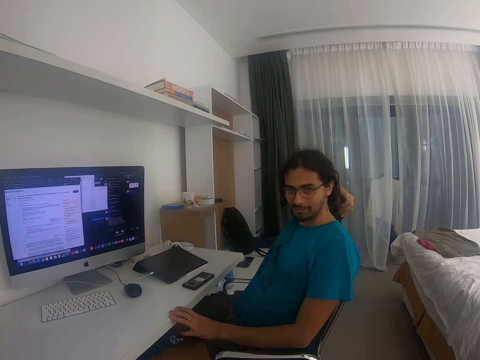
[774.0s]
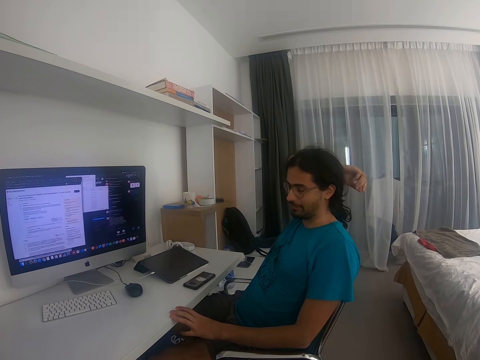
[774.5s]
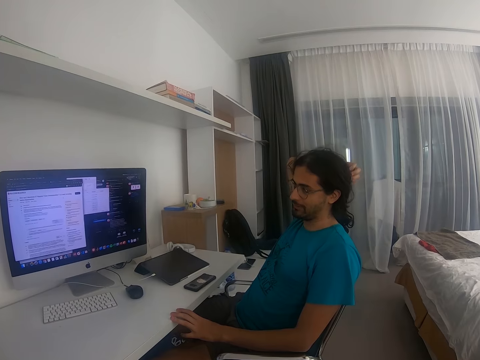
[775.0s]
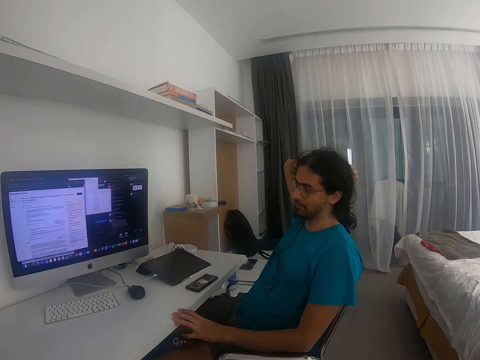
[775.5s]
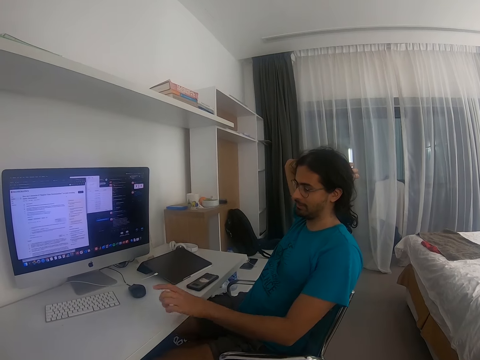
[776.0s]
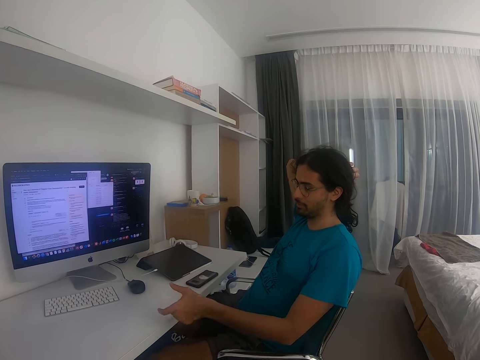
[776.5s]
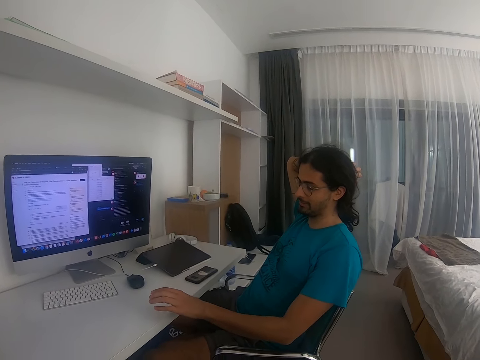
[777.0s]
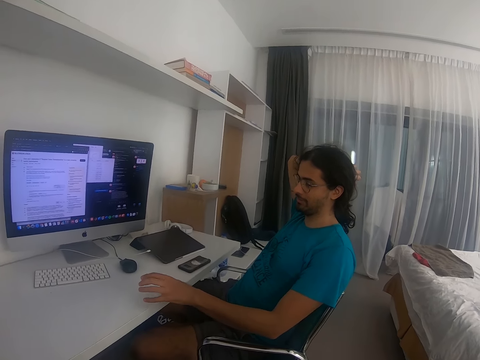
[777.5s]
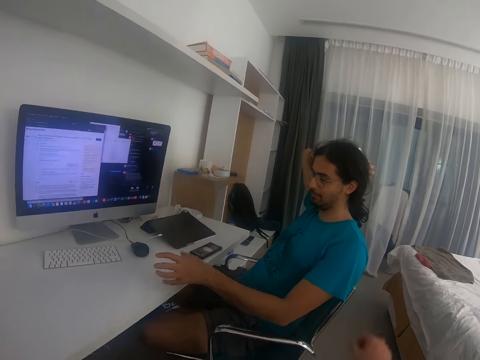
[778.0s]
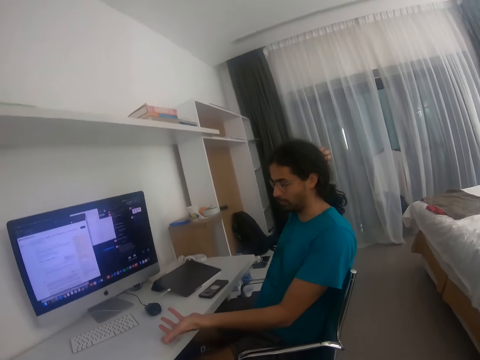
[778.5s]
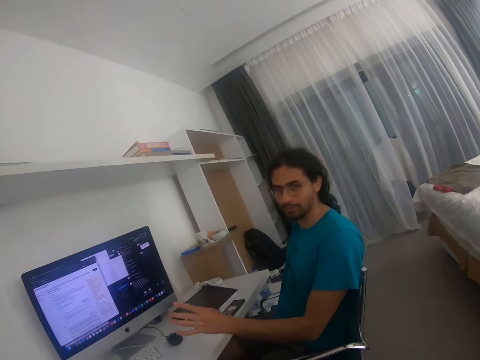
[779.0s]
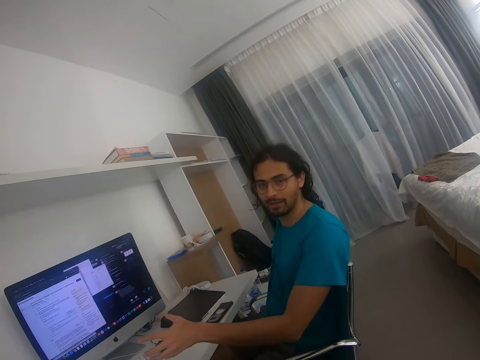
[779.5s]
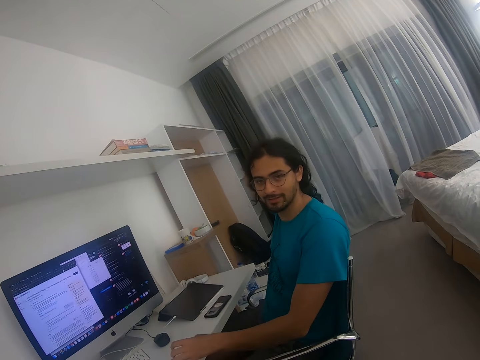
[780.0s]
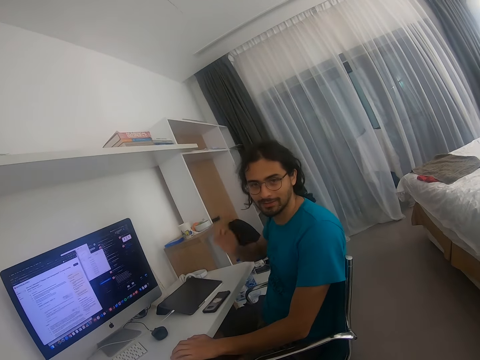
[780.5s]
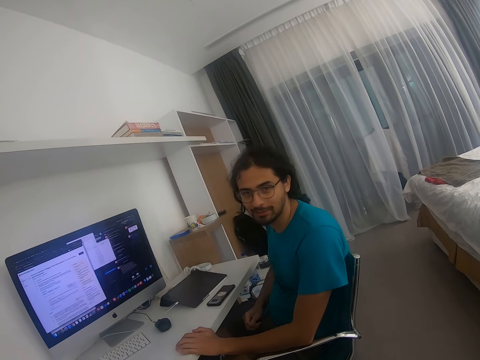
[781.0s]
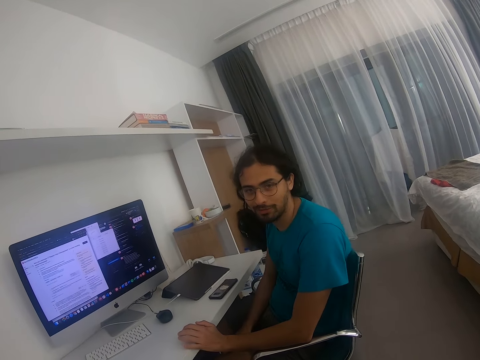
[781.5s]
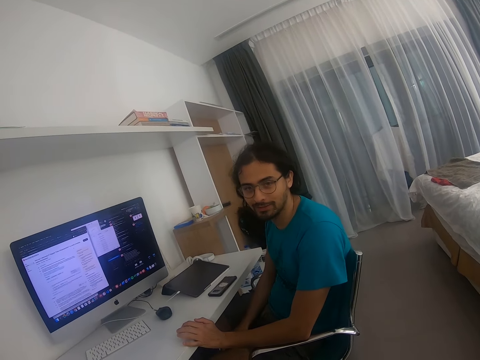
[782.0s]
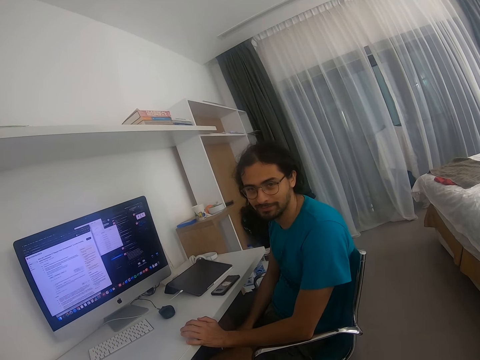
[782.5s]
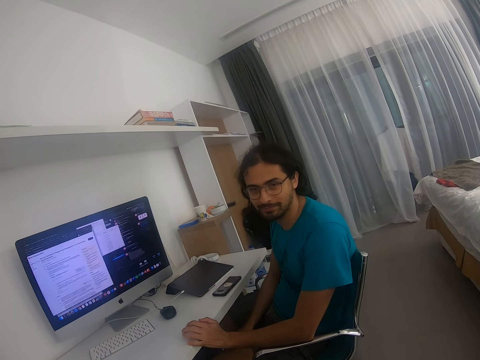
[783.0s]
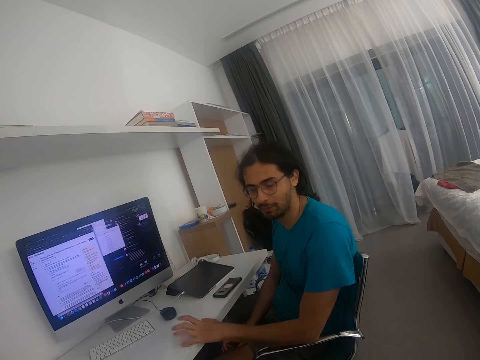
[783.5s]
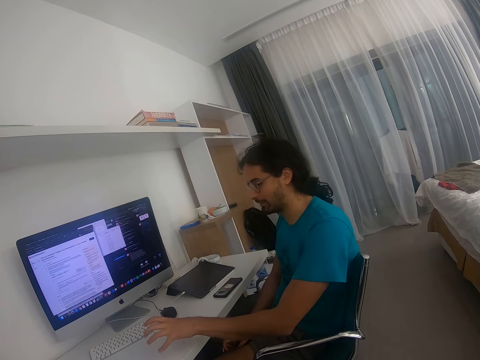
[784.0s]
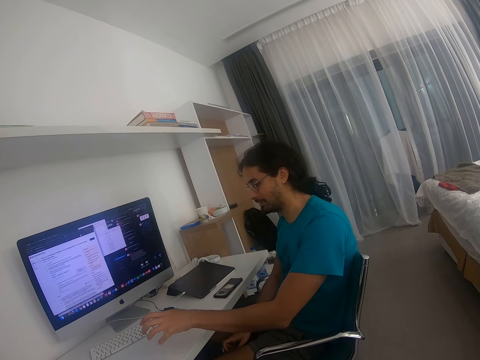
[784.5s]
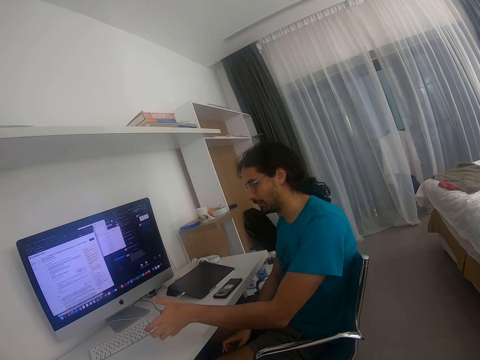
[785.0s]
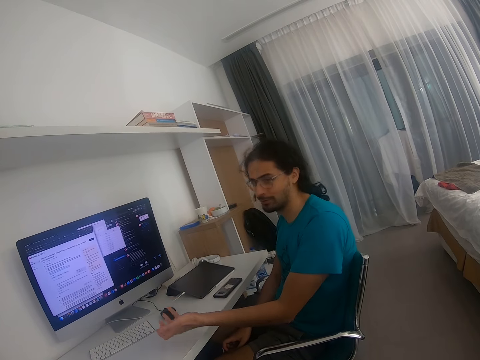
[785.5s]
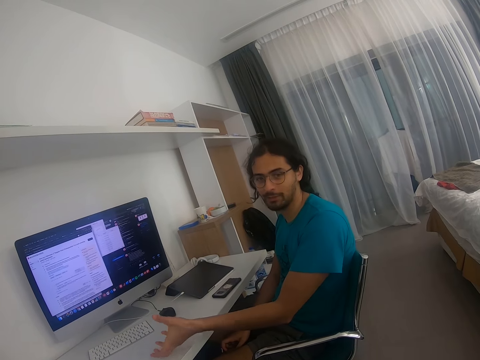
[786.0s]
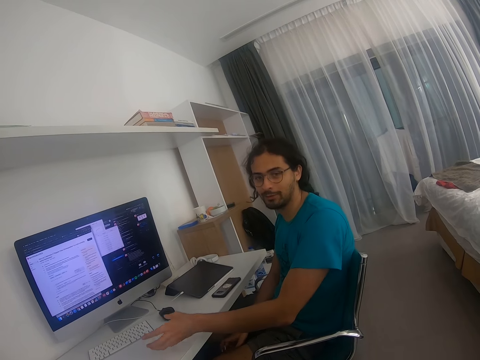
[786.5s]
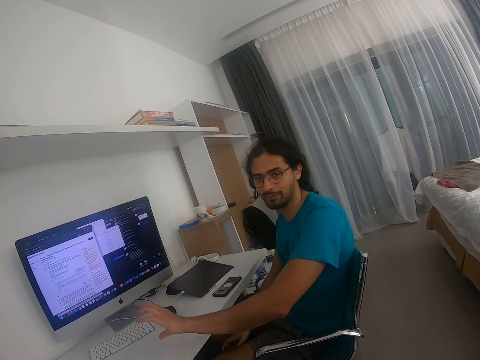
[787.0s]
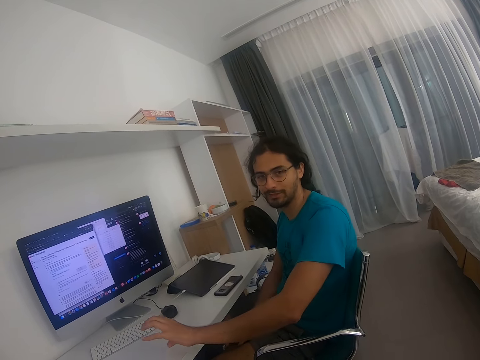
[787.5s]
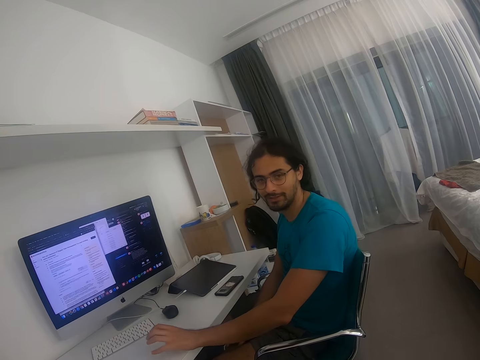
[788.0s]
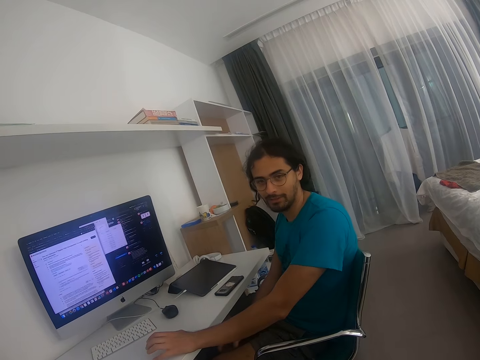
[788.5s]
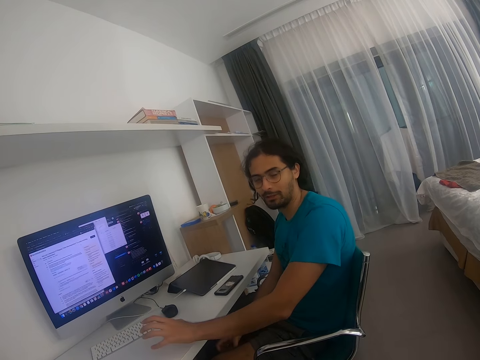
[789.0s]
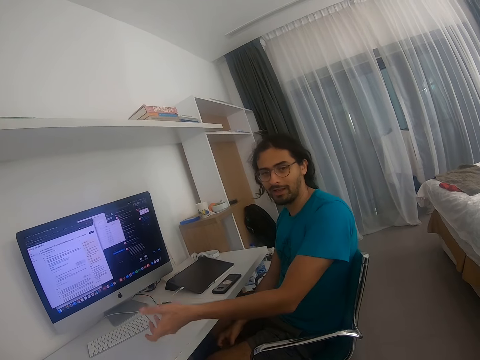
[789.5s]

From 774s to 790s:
A man makes gestures to the camera wearer. The man moves his hand around.

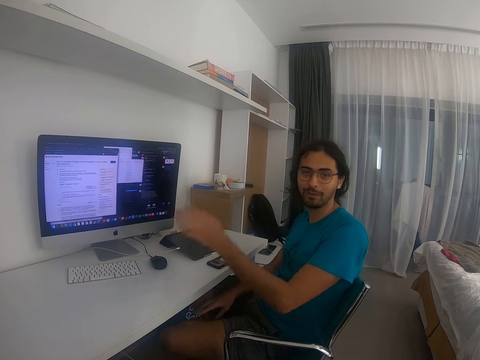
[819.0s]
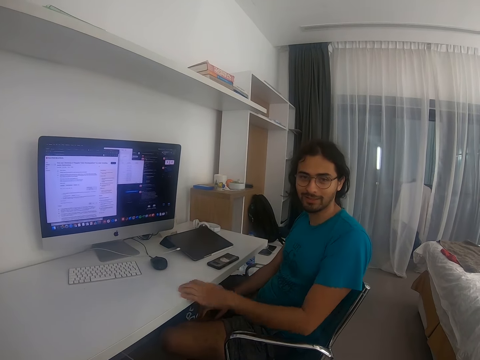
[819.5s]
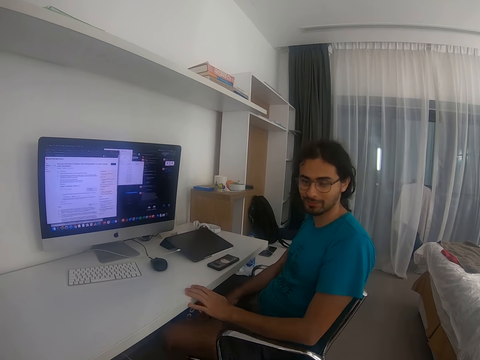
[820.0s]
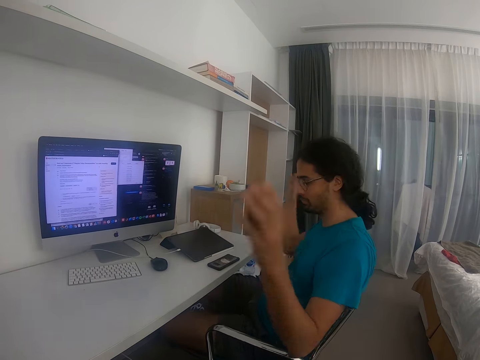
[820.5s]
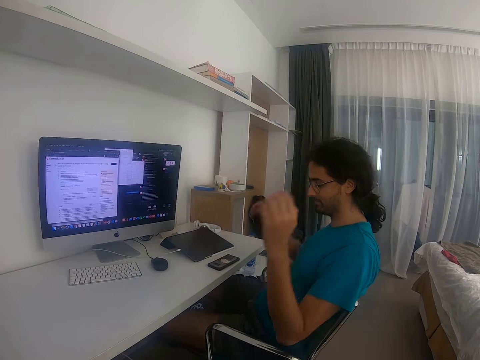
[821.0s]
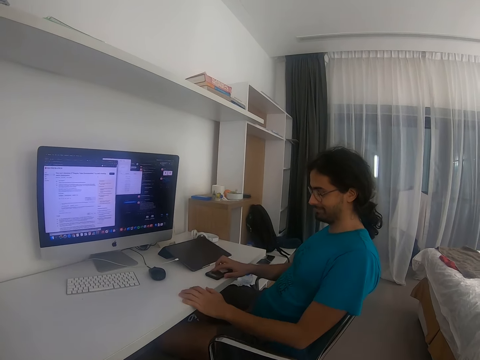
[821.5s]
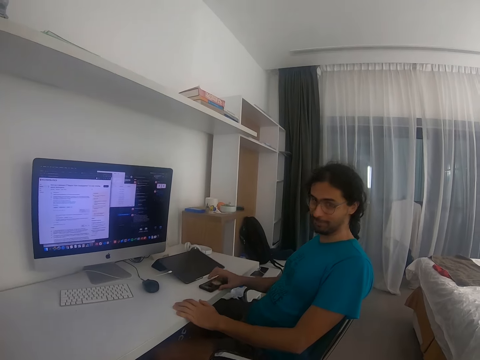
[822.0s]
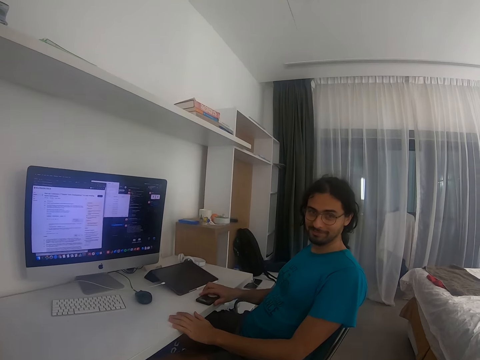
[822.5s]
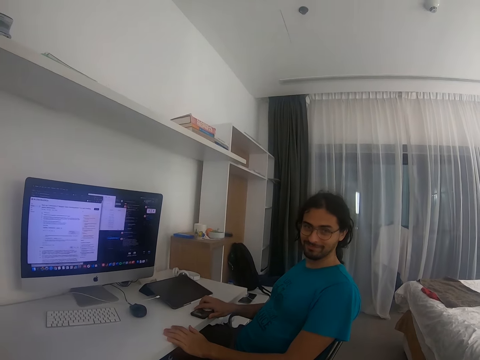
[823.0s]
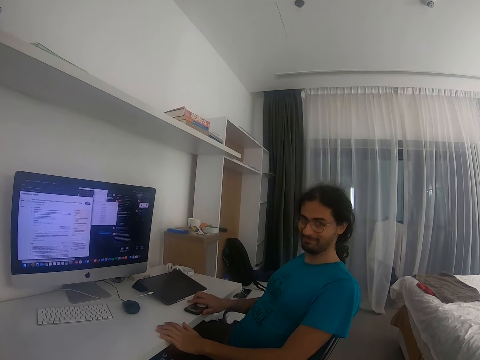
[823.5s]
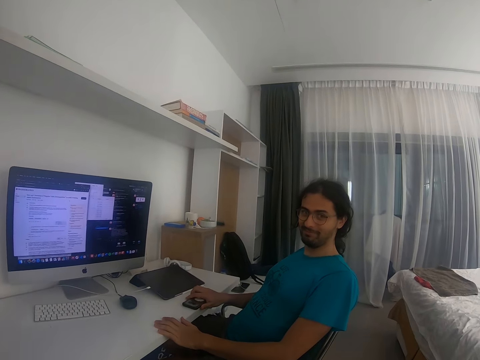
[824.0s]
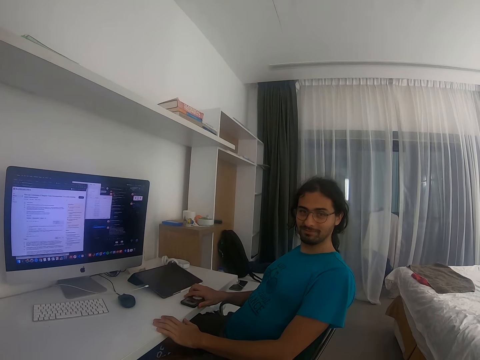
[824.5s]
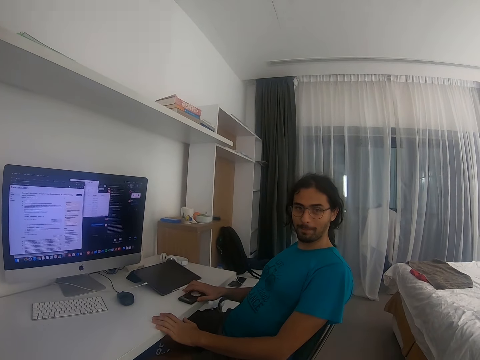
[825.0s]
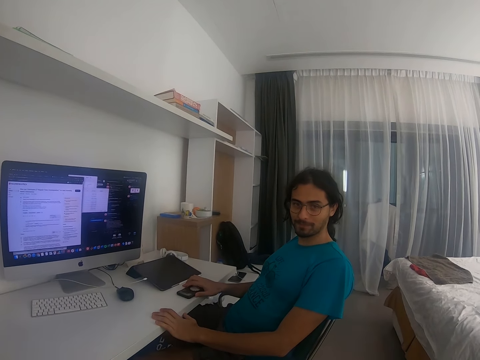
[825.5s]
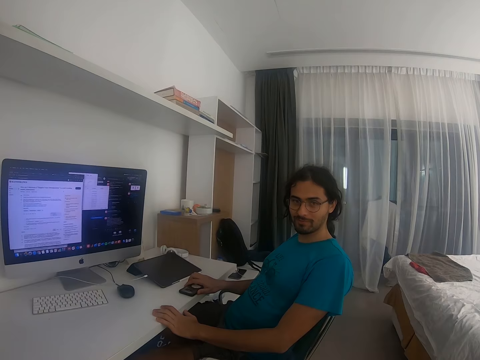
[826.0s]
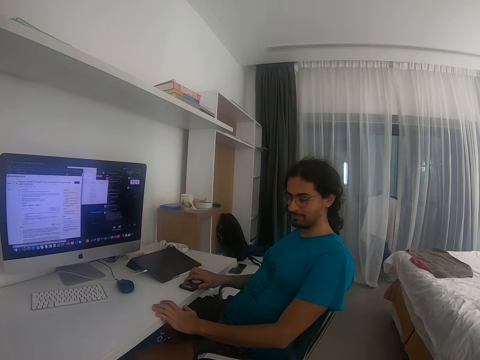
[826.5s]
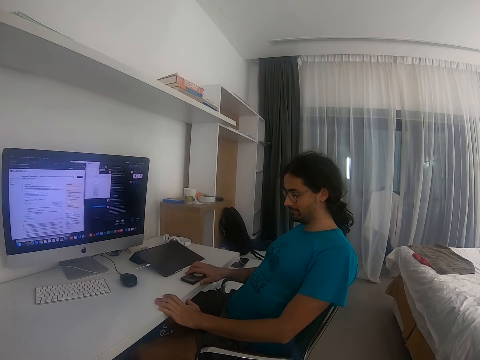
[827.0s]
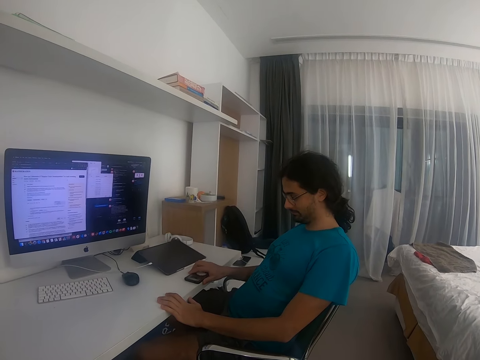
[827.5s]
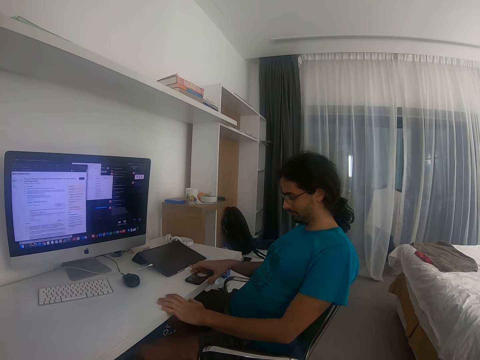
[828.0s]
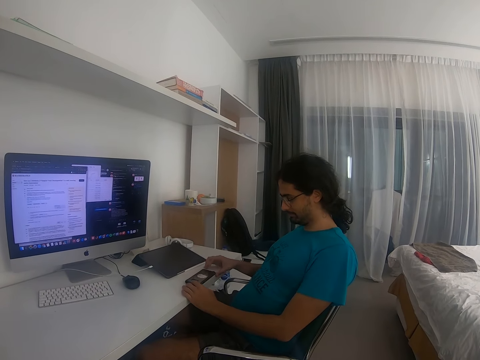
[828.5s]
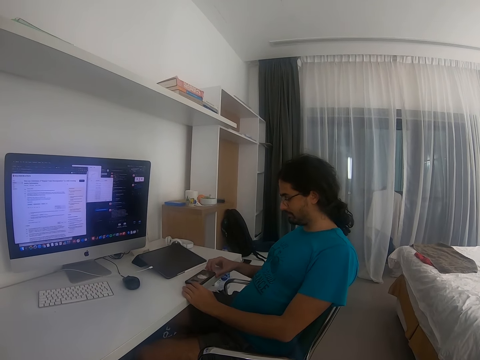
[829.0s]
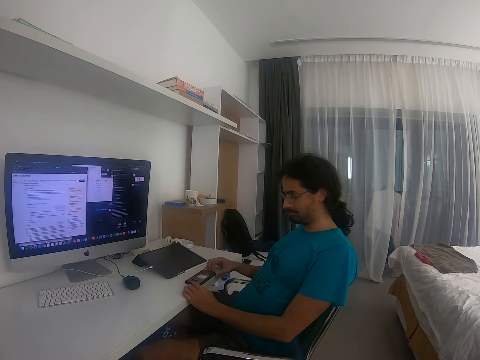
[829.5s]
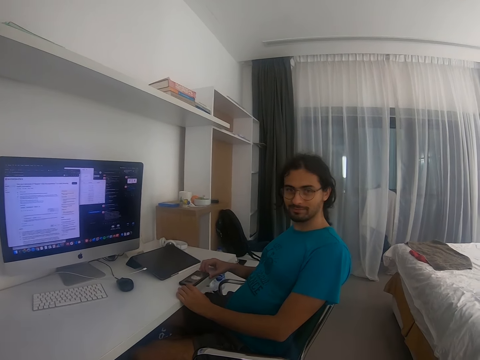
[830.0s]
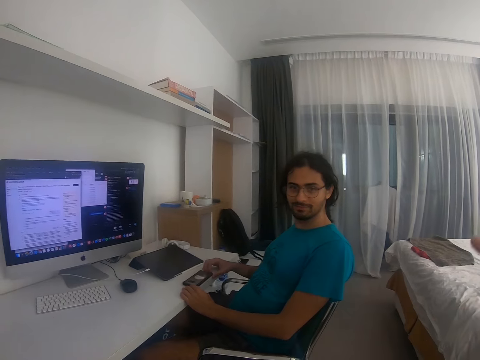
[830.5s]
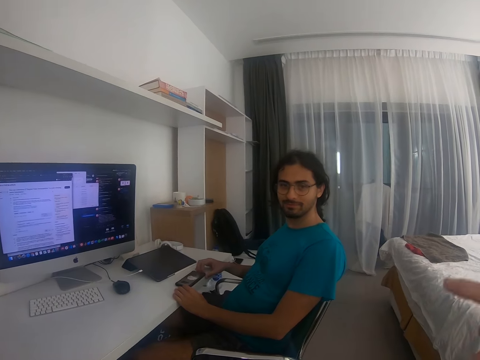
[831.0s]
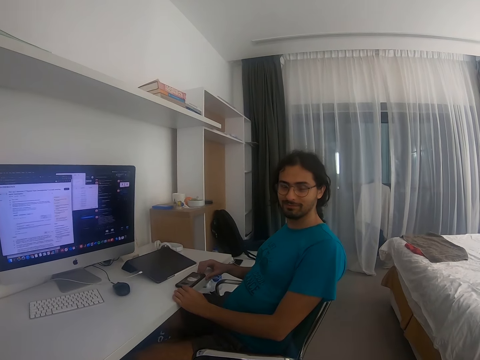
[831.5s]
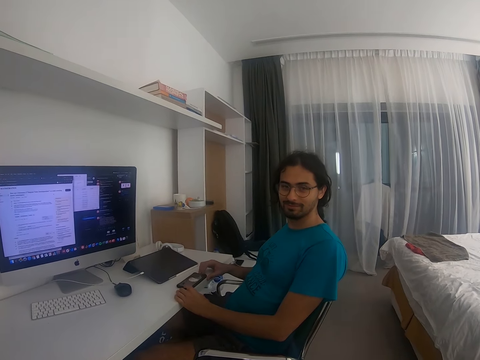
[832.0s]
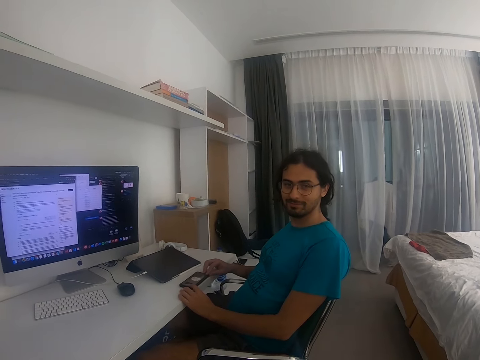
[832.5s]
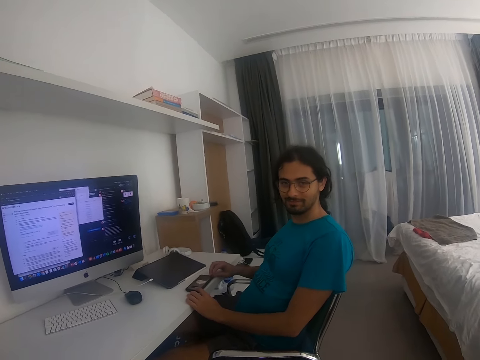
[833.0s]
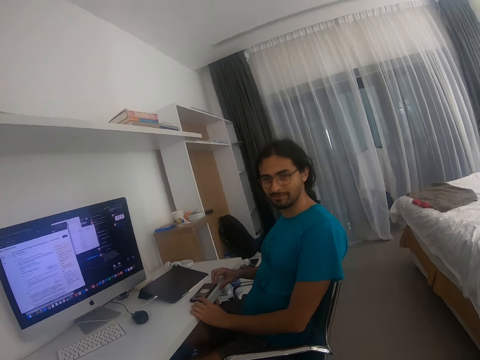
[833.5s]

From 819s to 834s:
A man lifts his hands up. The man holds the phone on the table. He places his hand on the phone. The camera wearer talks with a person. They raise their hand up.
